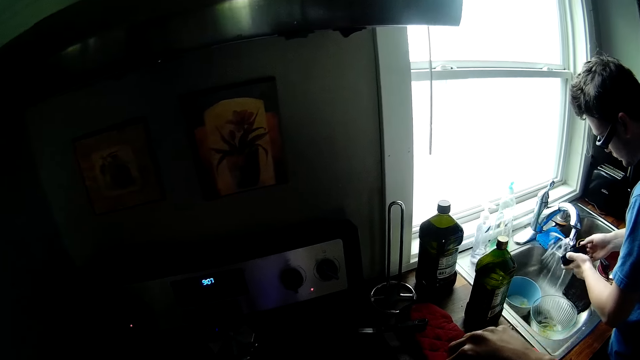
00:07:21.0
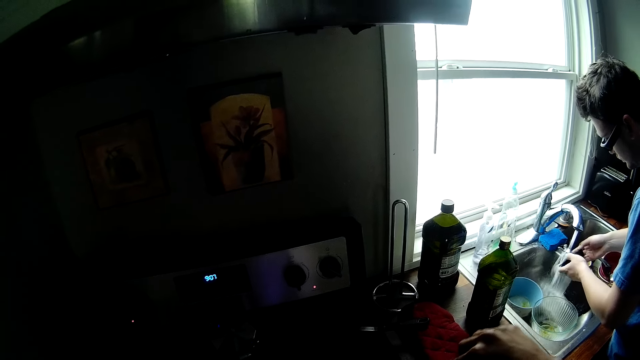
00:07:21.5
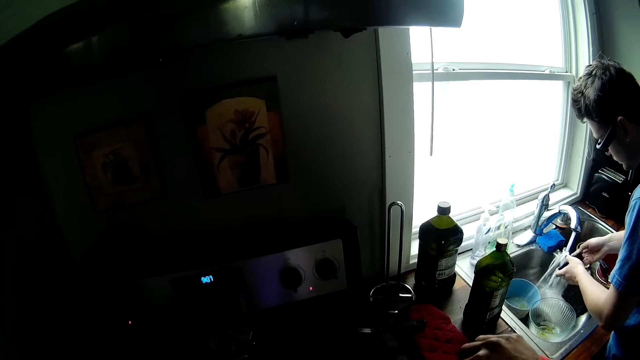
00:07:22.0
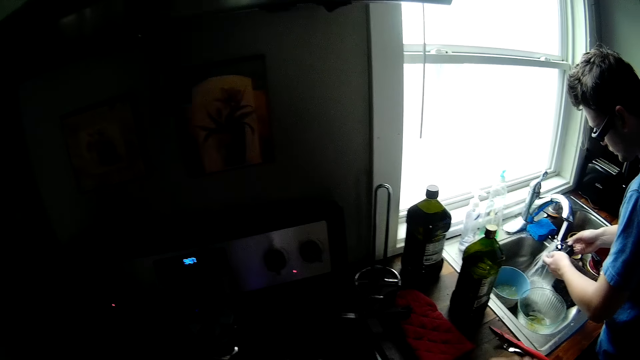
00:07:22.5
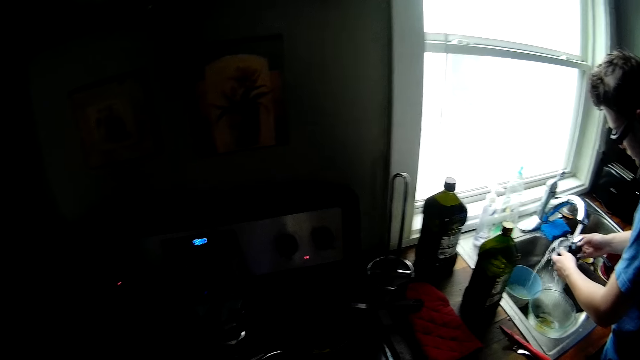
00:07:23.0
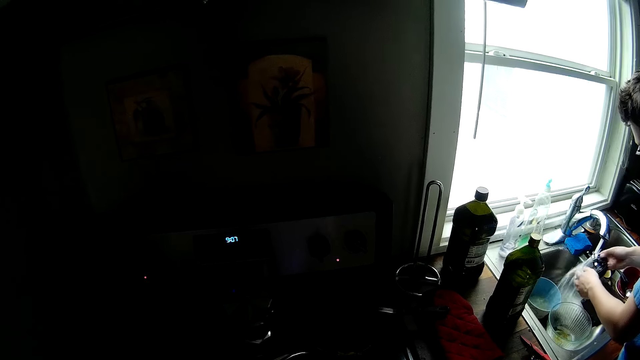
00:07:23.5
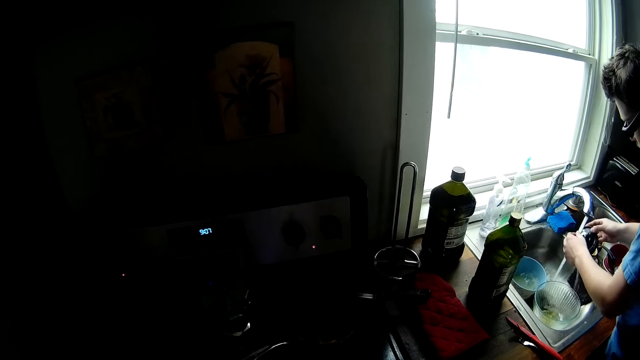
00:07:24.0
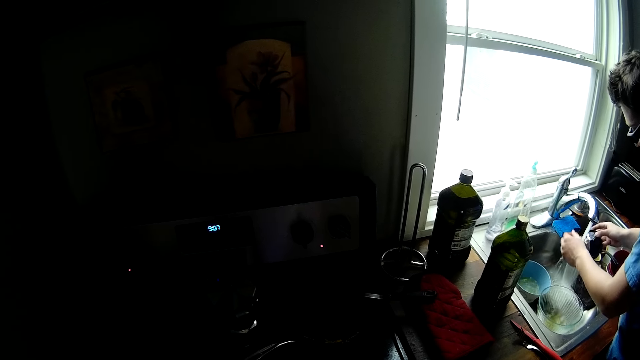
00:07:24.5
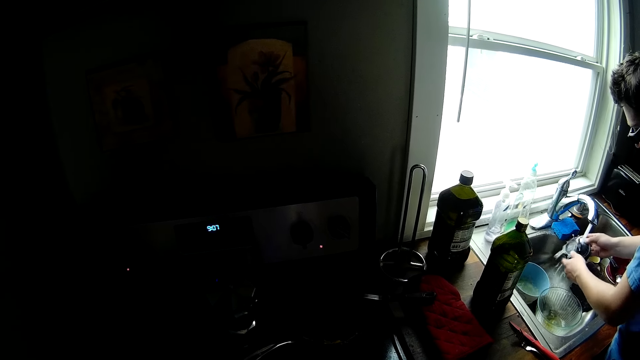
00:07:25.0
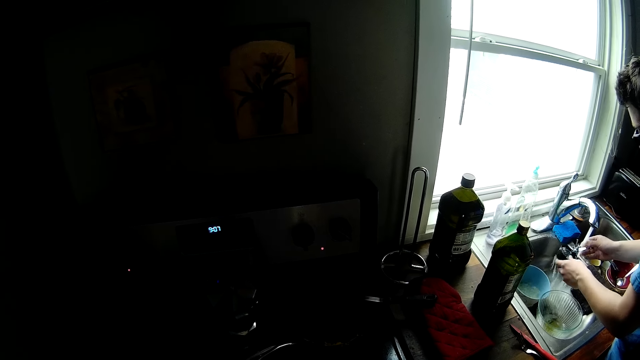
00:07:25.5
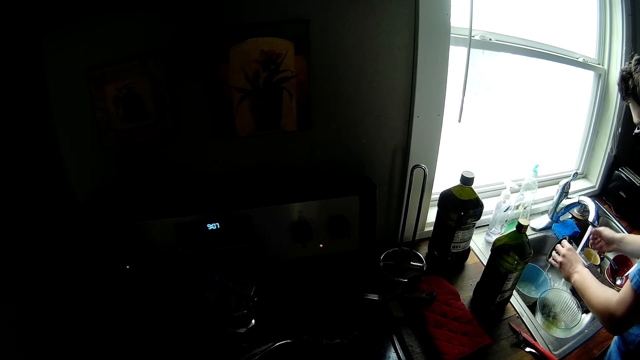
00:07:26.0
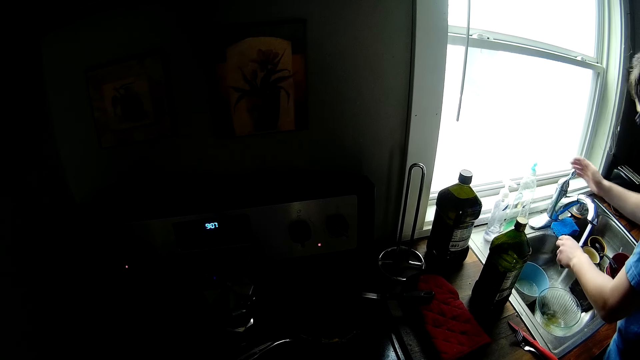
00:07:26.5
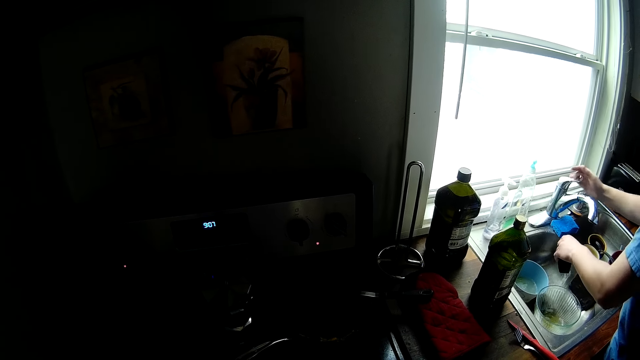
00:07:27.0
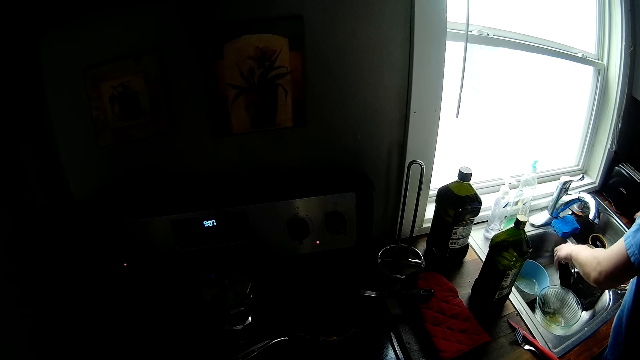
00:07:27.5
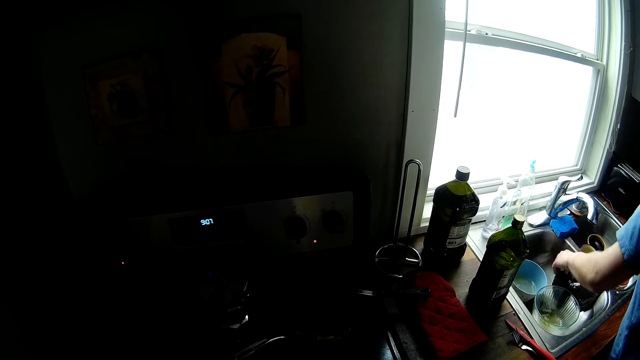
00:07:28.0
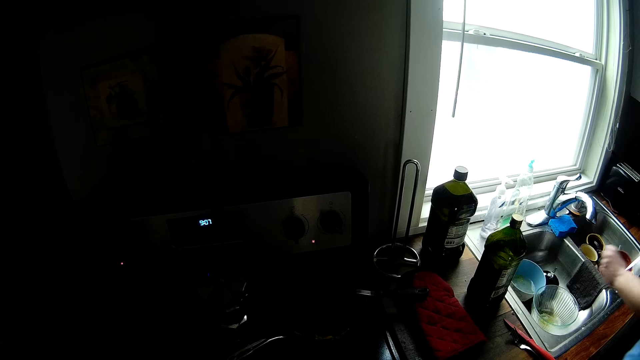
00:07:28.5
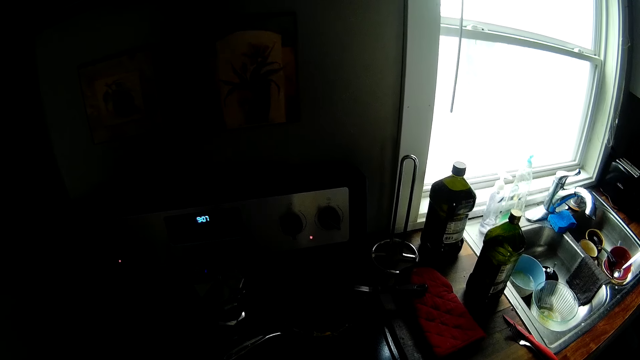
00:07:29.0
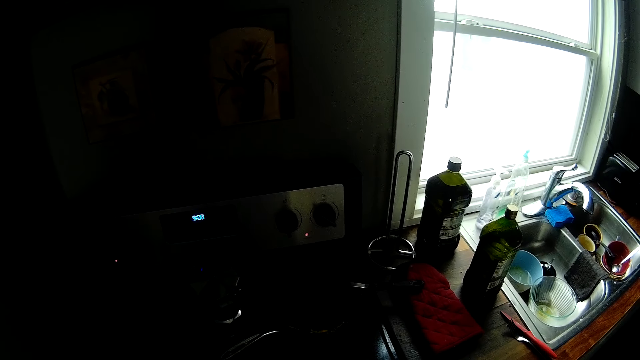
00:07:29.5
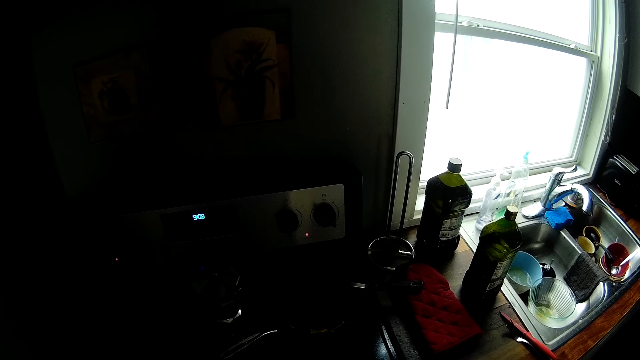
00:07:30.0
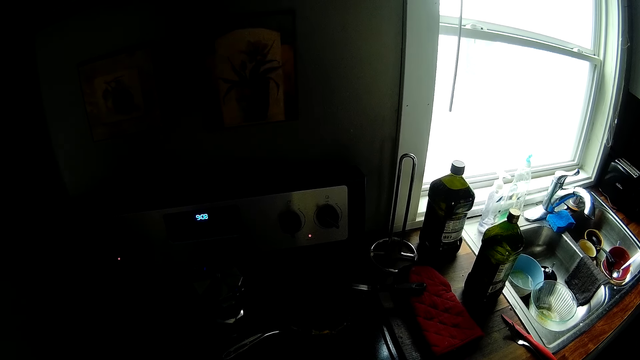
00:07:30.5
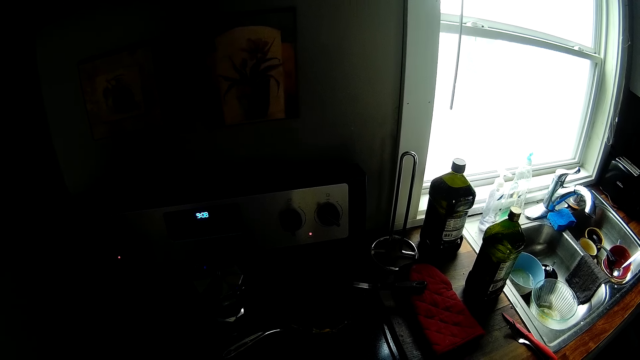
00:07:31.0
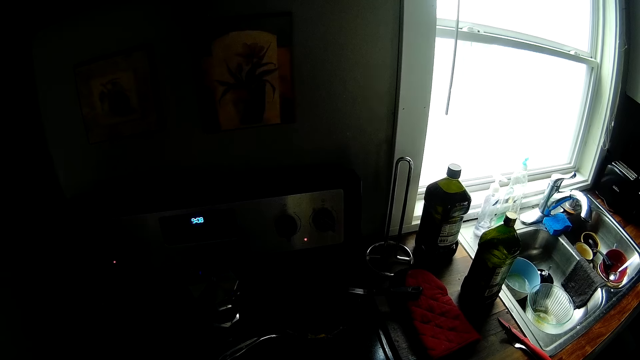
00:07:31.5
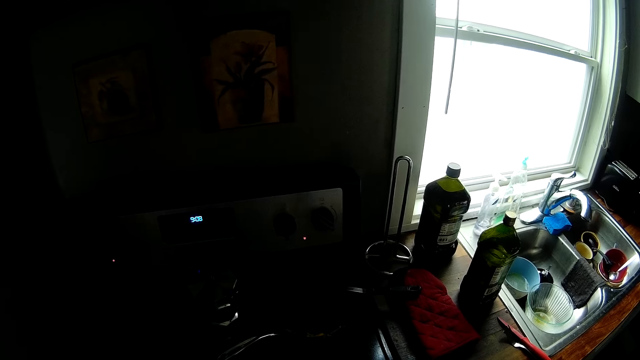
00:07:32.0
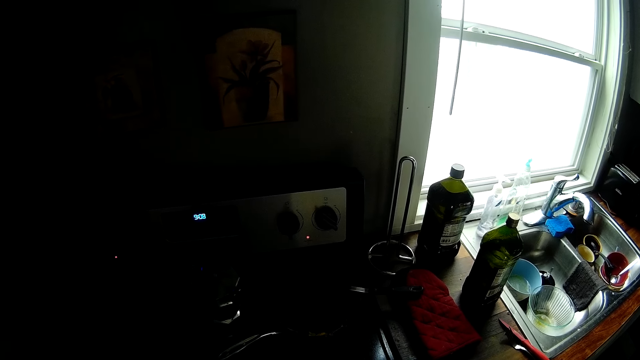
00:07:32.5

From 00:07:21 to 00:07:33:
The man holds the blender cover under the running tap with both hands. The man rinses the blender's cover under the running tap with both hands. The man turns off the tap with his right hand and puts the blender's cover in the sink with his left hand.

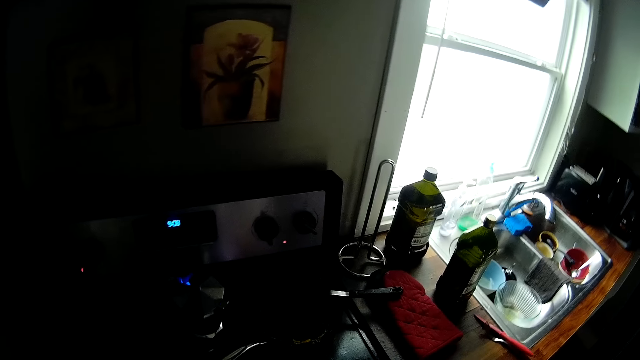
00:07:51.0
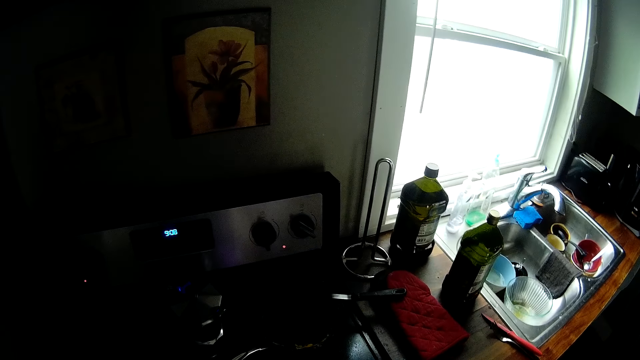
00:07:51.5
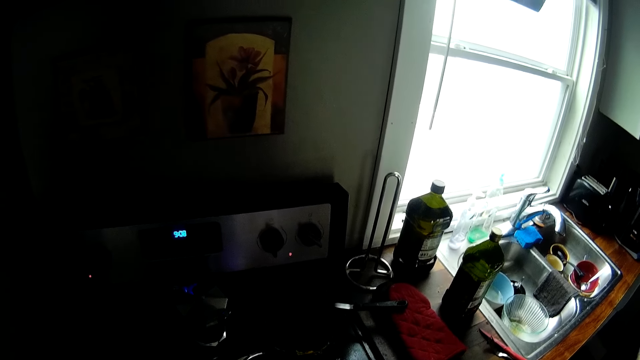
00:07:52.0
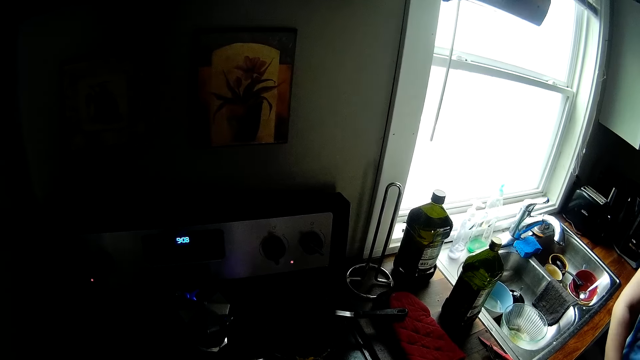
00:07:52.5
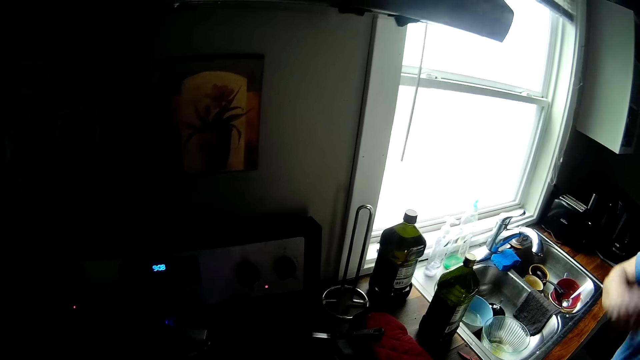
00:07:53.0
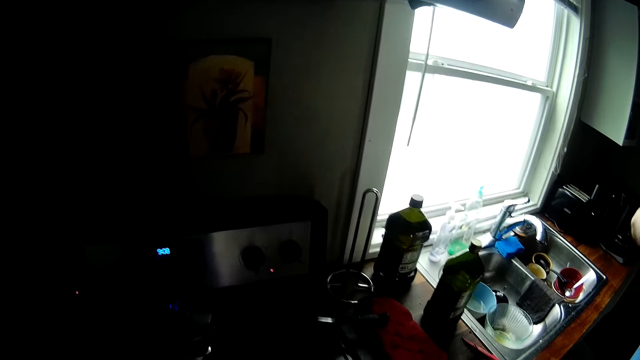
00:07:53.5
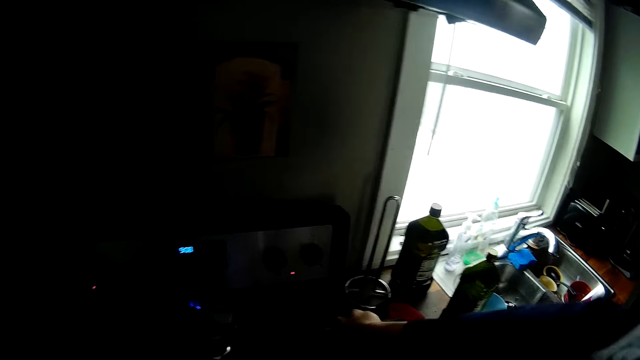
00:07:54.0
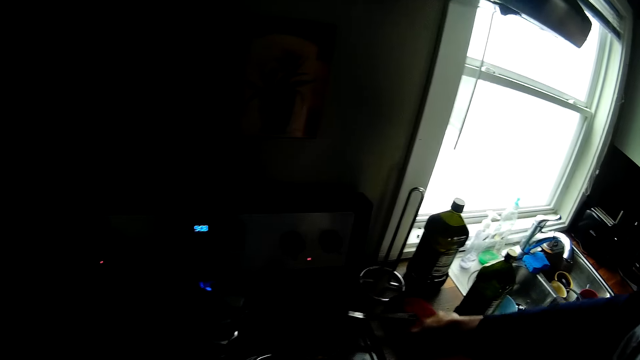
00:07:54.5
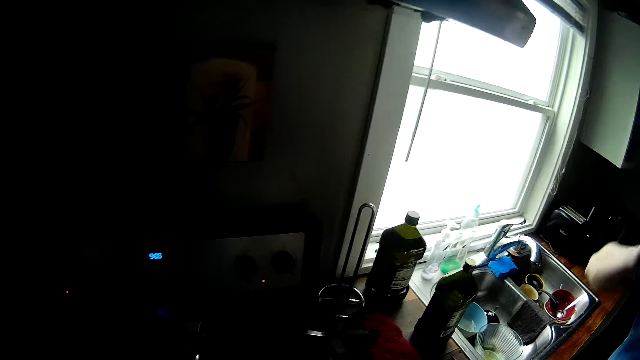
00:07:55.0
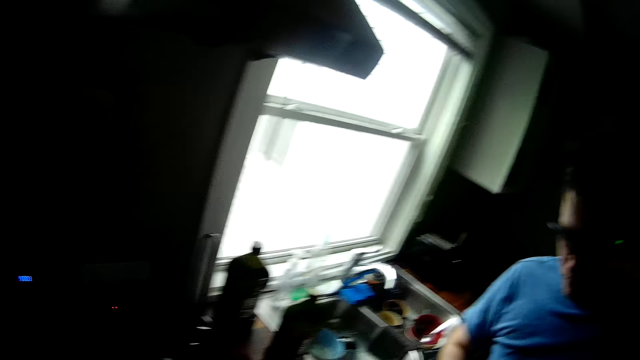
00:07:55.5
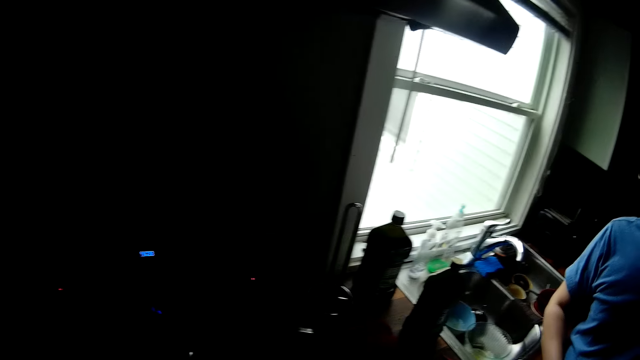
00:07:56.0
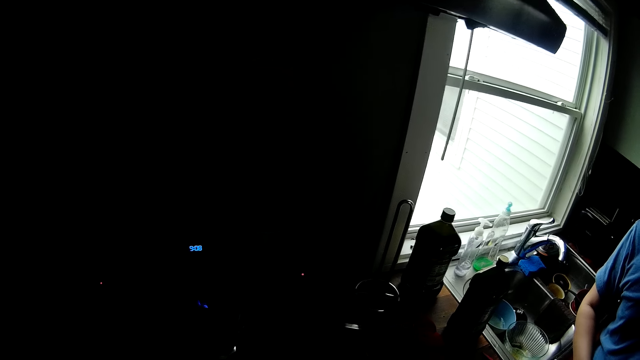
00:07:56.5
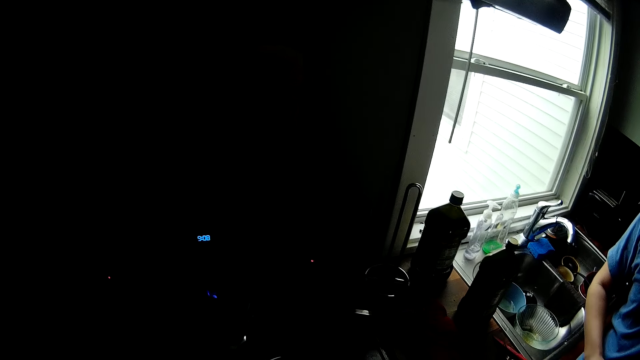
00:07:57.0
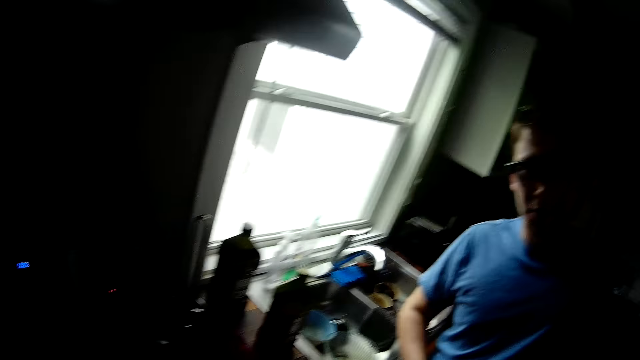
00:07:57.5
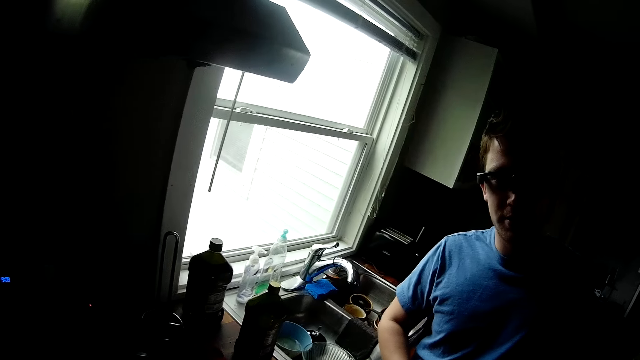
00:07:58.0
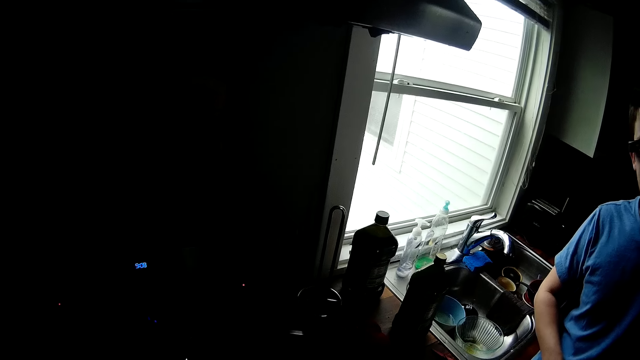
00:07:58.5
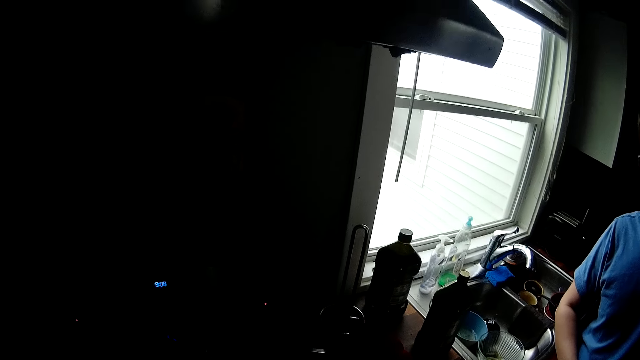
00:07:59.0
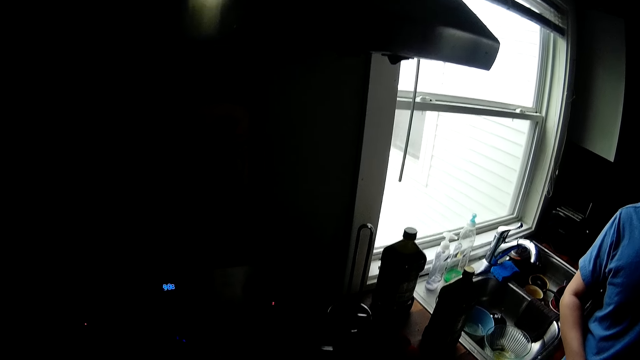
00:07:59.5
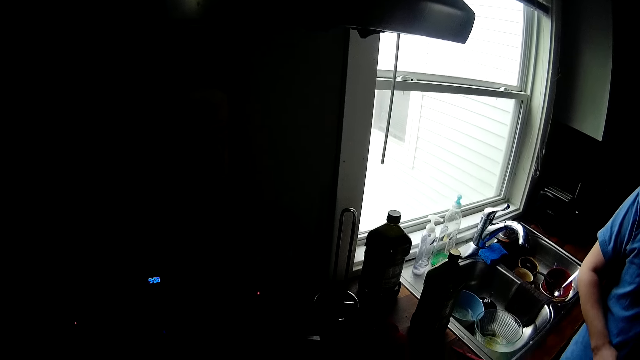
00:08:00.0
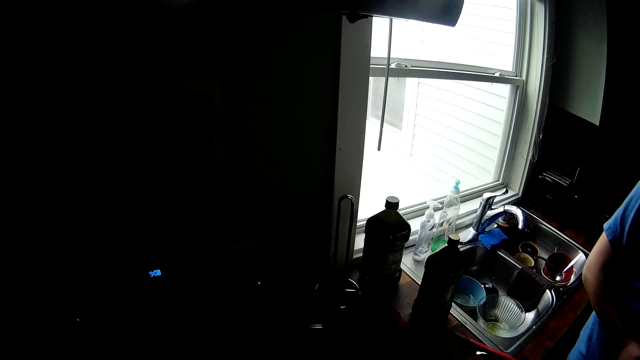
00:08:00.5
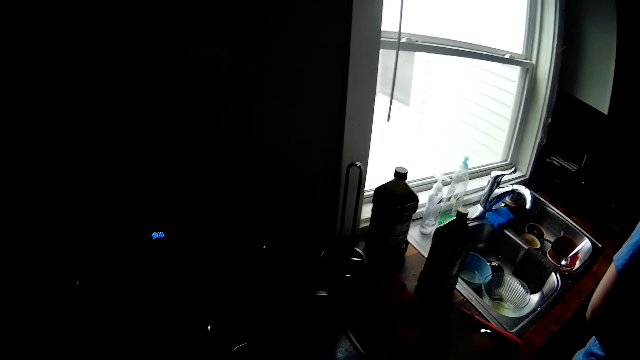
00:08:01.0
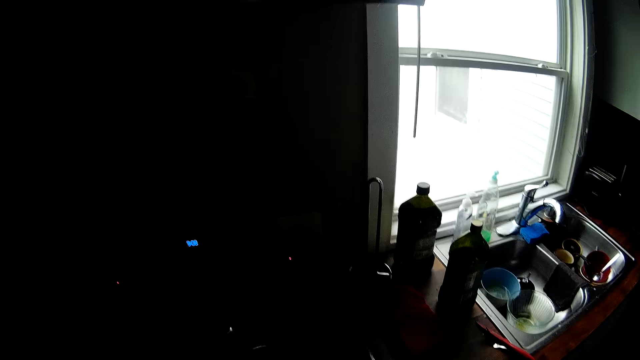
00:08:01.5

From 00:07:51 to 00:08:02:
The man raises his right hand to his head. The man drops his right hand from his head.
